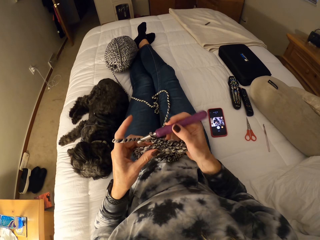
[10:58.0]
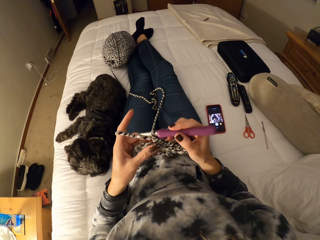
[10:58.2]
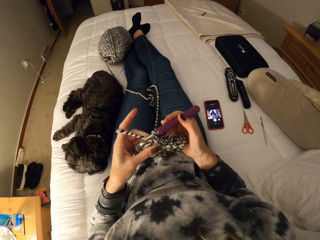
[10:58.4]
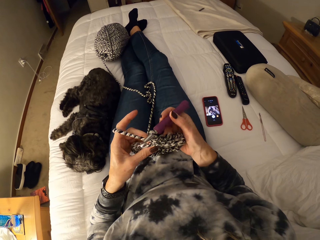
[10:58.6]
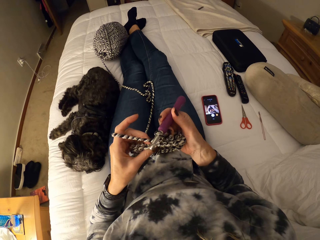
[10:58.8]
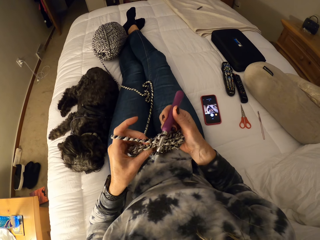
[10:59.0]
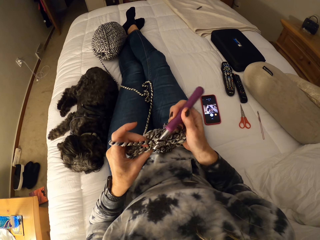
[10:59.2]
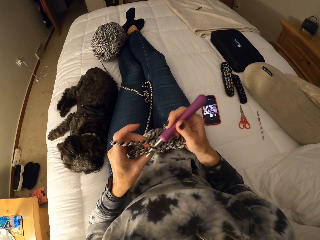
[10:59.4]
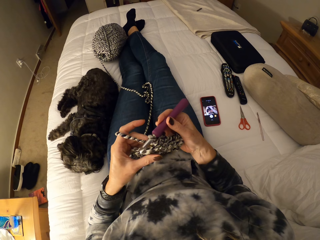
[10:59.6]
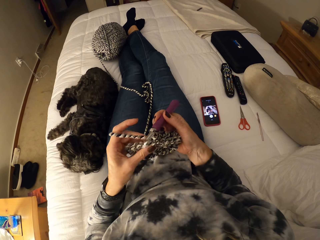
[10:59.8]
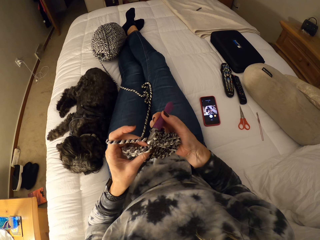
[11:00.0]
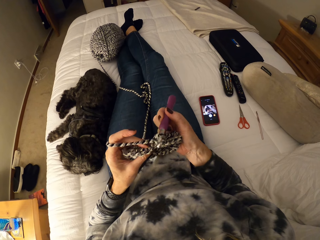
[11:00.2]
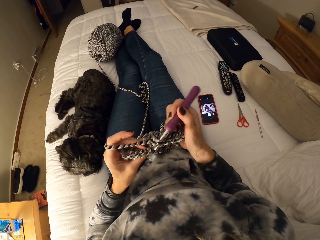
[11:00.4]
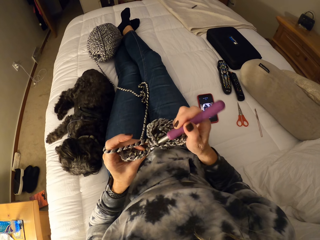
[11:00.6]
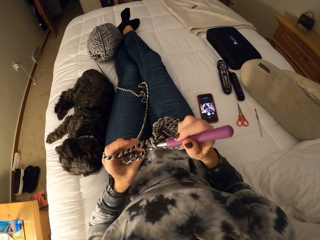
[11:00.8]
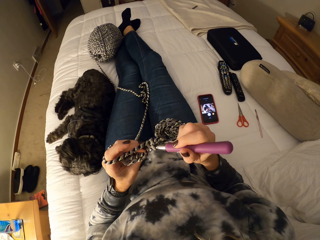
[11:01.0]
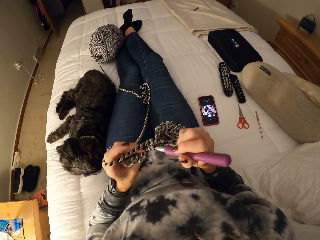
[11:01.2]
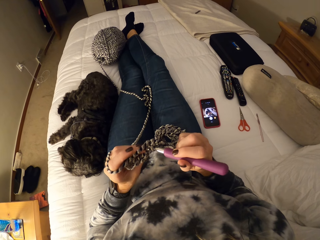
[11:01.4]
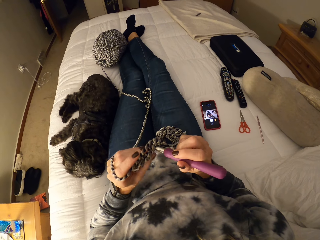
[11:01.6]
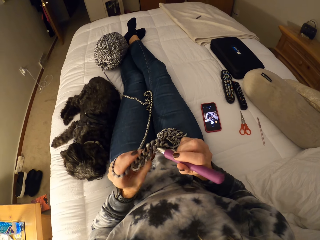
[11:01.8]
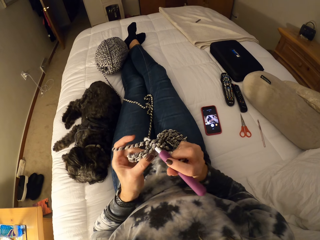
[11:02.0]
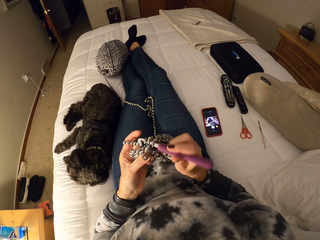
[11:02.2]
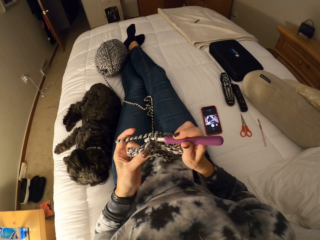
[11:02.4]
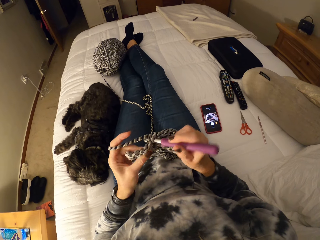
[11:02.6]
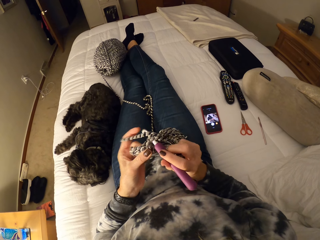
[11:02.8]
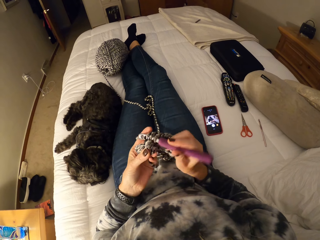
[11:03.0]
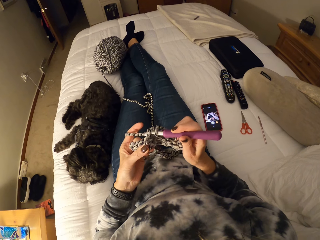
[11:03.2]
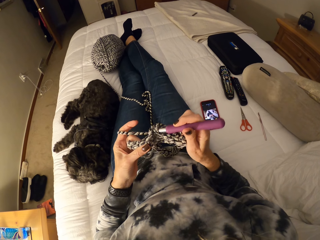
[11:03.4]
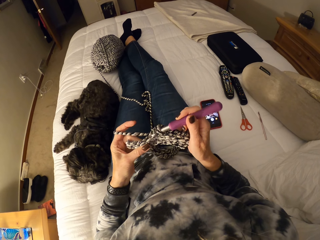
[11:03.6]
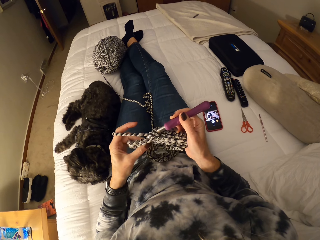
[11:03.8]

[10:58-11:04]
The camera wearer continues crocheting the yarn.

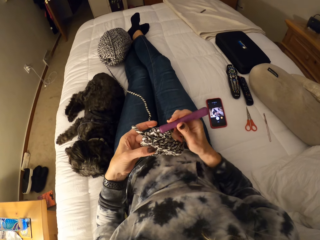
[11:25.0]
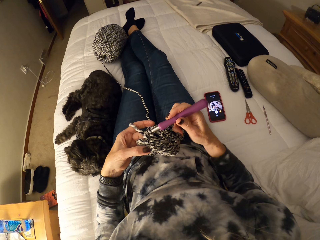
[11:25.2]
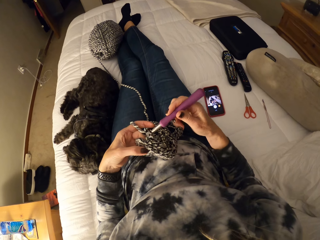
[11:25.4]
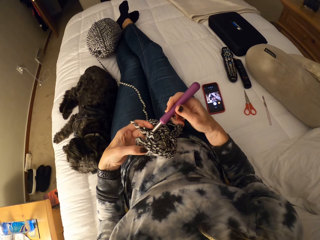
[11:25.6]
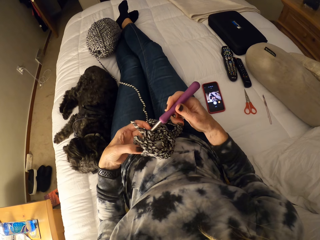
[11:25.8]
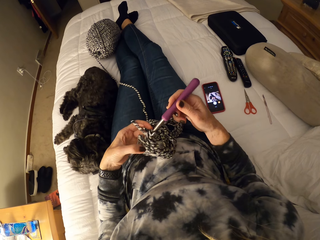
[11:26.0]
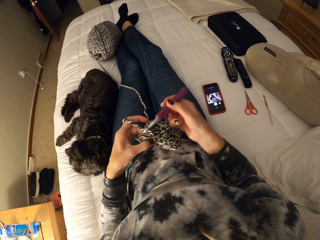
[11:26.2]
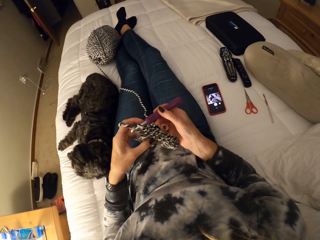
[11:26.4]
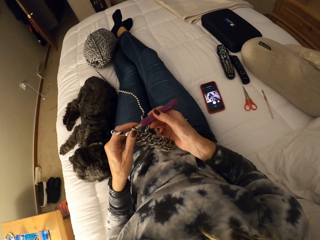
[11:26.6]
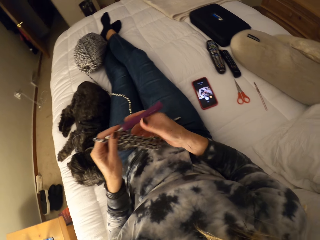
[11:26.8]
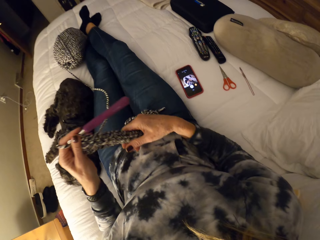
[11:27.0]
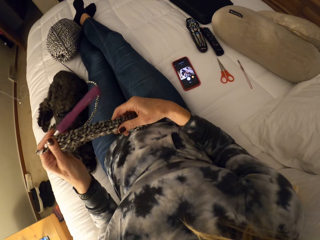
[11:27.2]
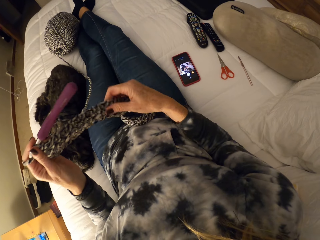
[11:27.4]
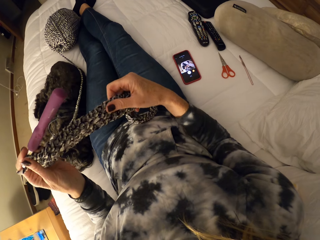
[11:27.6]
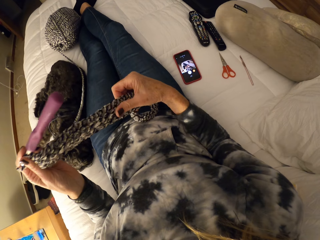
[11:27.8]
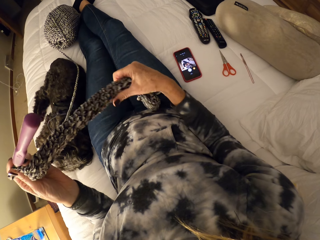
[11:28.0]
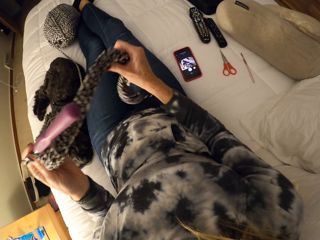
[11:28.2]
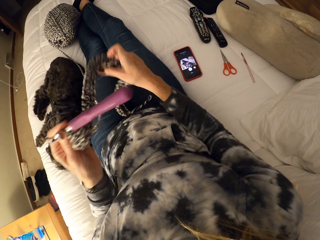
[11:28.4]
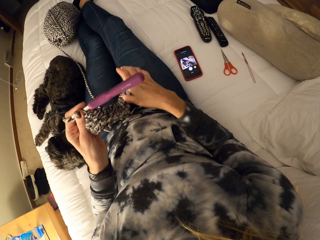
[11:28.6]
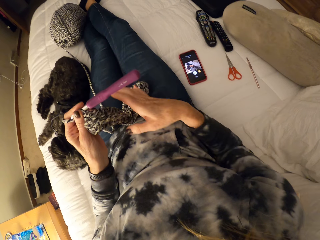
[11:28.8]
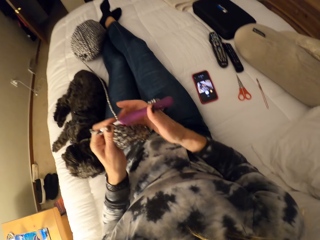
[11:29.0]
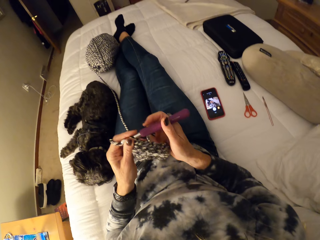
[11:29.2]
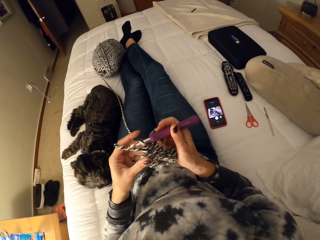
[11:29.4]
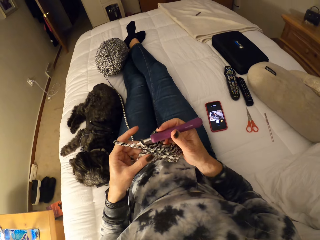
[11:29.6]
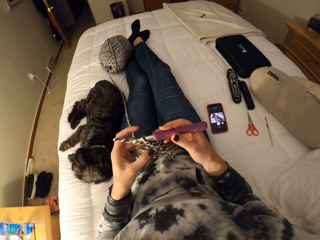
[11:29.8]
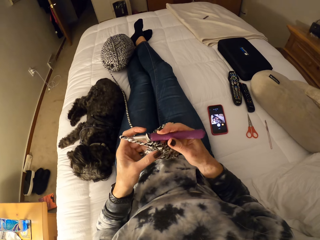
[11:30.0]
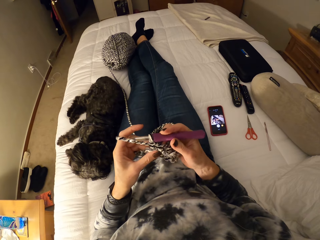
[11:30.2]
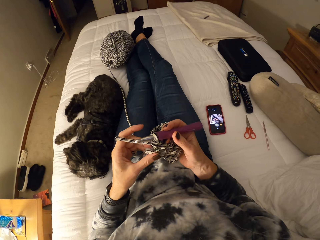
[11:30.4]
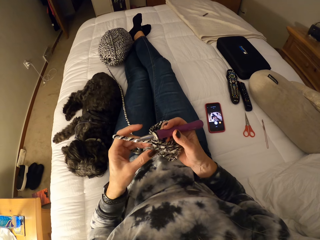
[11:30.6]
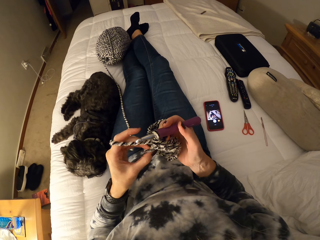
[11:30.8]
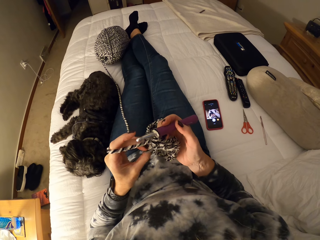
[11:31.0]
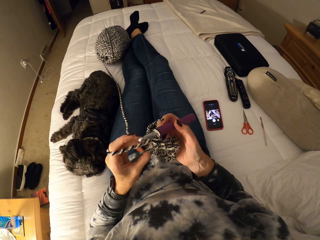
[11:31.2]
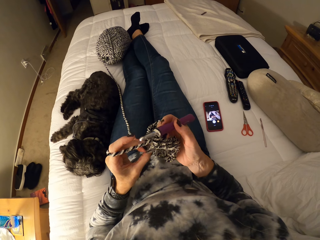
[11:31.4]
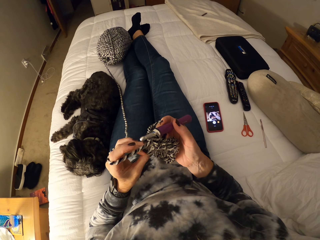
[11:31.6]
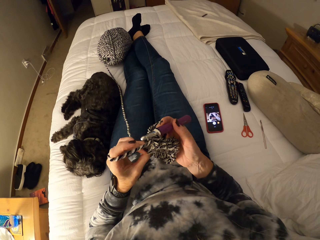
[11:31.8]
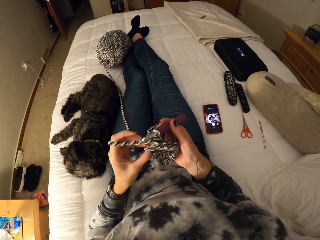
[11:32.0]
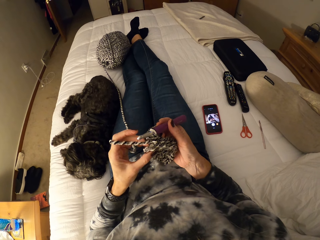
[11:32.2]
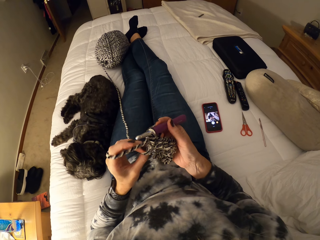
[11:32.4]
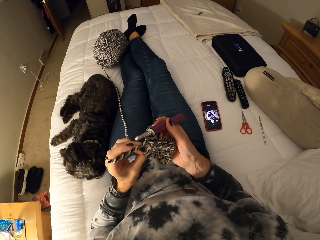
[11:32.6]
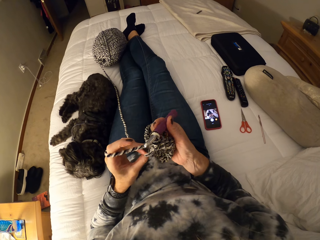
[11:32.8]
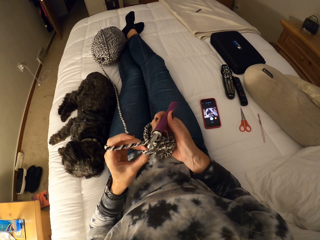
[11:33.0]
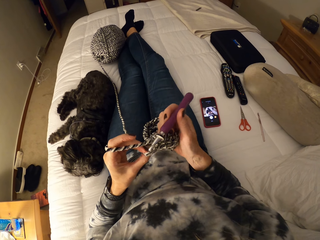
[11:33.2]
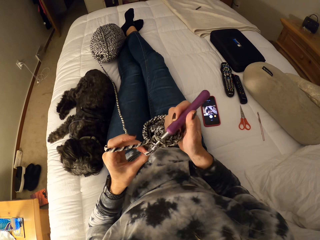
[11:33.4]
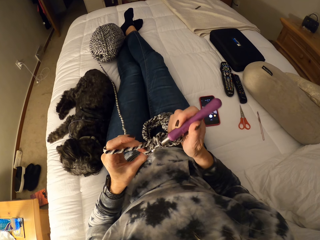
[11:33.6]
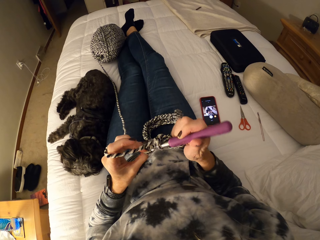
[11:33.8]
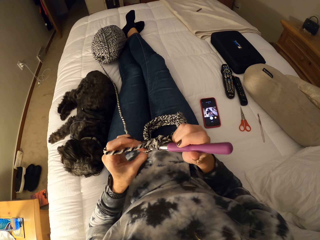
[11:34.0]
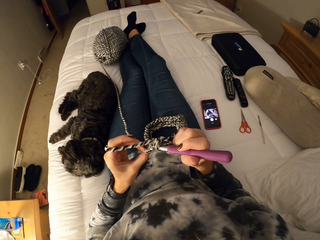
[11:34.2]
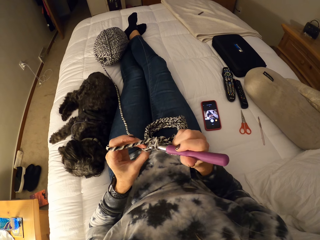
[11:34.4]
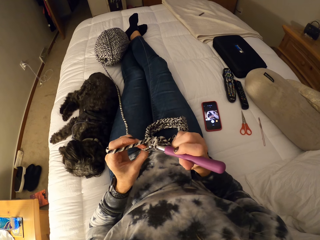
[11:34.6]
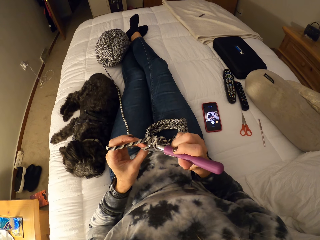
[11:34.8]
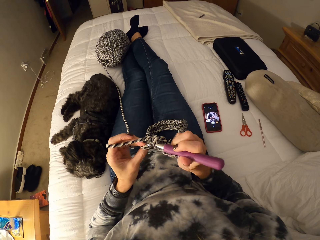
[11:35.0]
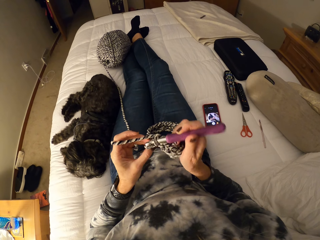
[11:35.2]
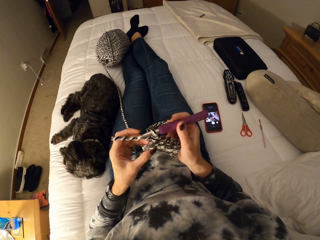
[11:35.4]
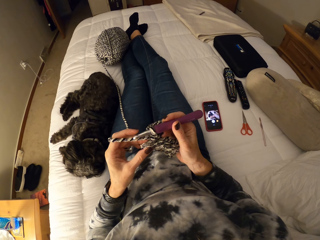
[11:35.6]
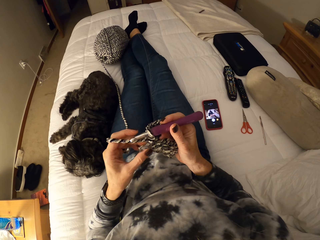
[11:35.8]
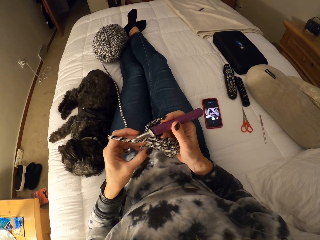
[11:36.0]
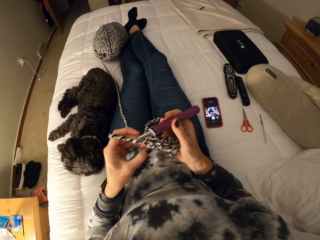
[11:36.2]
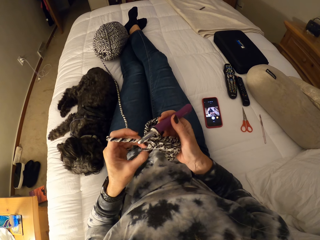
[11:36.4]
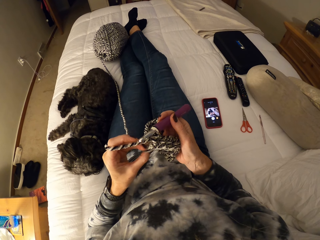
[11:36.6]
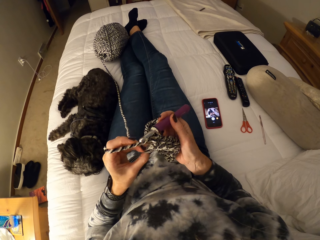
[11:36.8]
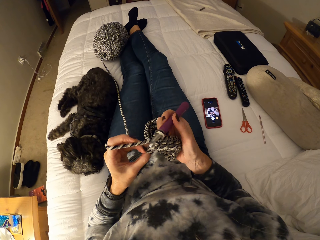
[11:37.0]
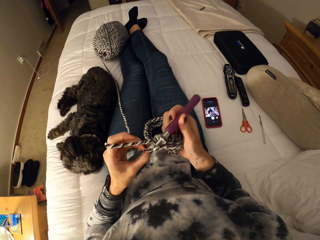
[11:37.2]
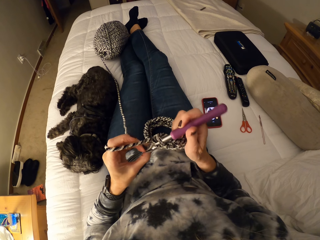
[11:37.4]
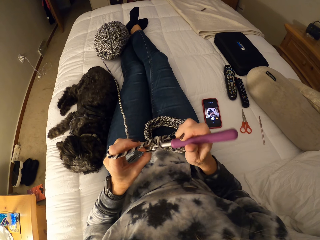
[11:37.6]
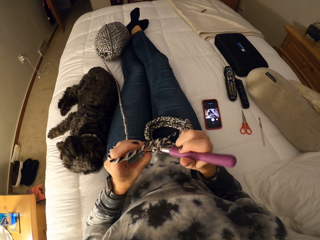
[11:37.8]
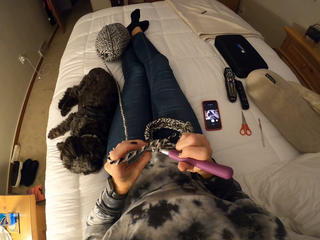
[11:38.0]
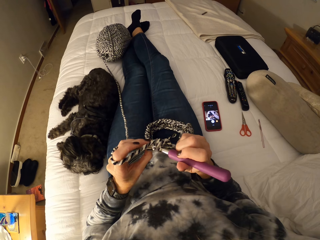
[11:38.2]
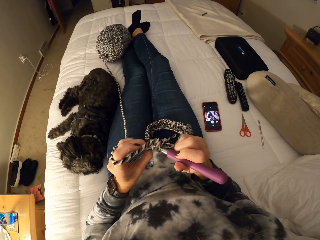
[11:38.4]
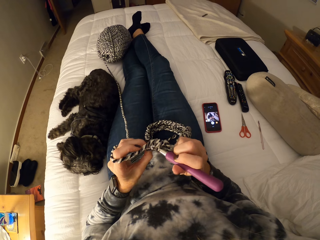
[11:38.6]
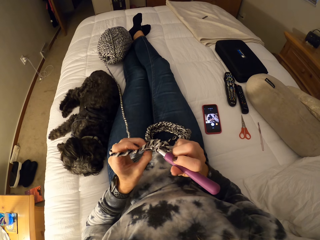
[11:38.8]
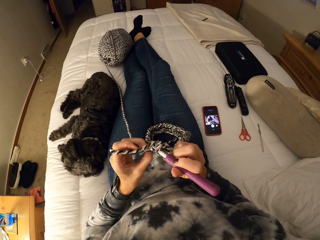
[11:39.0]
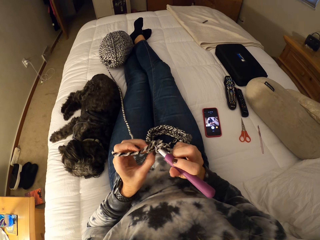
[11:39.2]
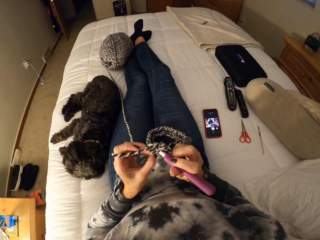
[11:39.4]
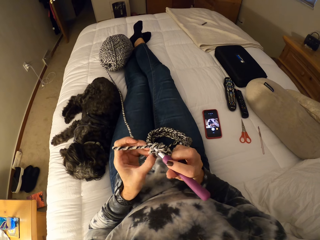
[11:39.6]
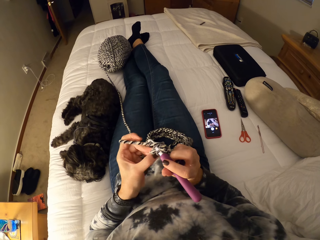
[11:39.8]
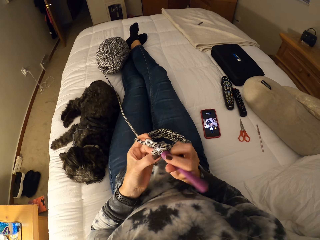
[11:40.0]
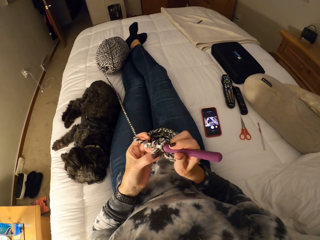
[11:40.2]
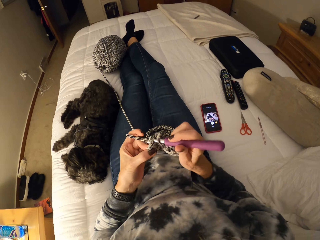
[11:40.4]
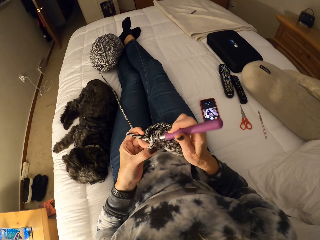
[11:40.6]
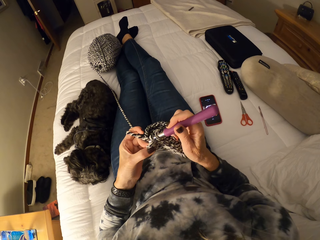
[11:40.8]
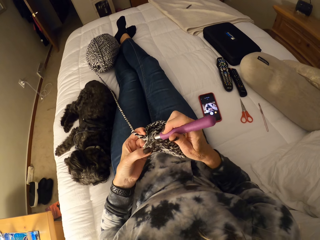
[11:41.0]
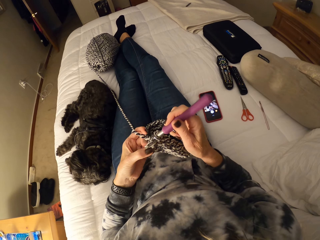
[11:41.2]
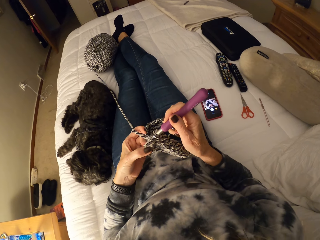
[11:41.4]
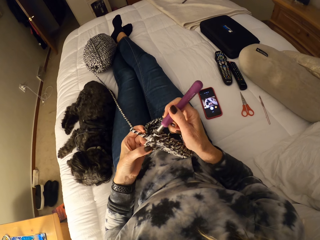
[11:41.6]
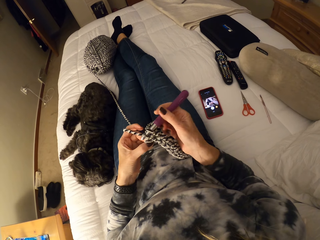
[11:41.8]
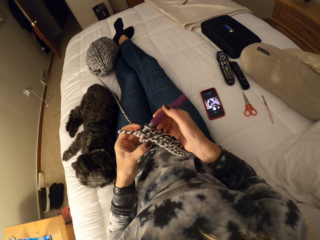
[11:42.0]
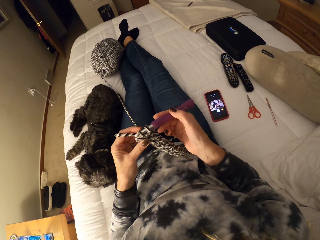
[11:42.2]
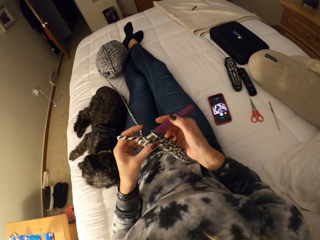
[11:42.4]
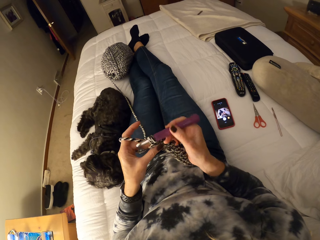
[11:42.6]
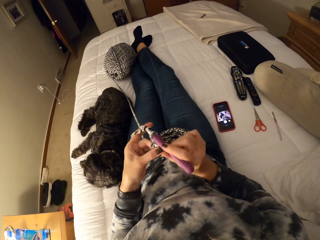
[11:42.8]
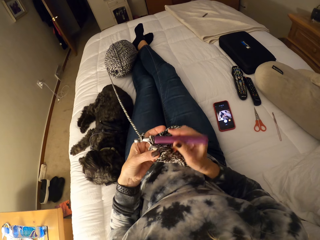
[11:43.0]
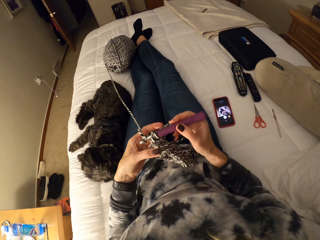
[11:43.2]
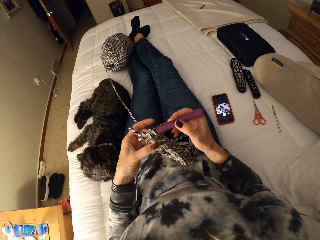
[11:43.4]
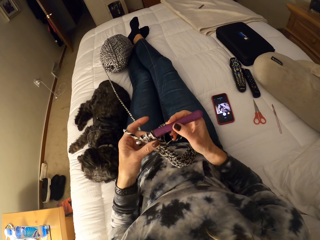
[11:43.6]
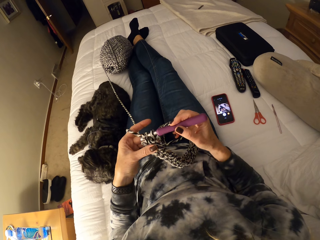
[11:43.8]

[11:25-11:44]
The camera wearer holds the crochet hook with her left hand. She stretches the crochet with her right hand. She straightens a piece of wool garment. She continues crocheting the yarn.
